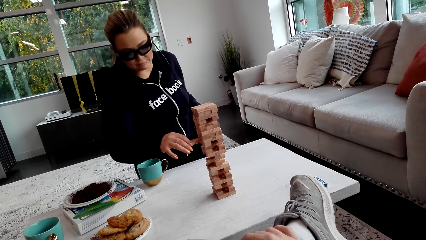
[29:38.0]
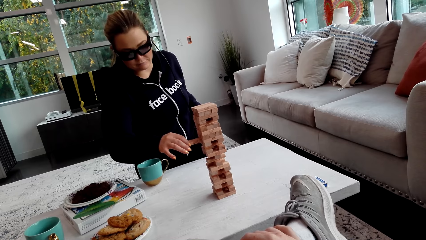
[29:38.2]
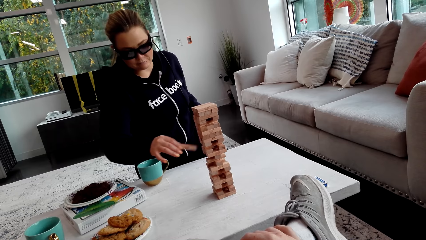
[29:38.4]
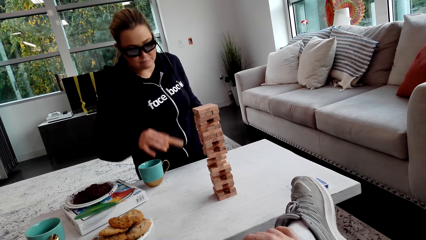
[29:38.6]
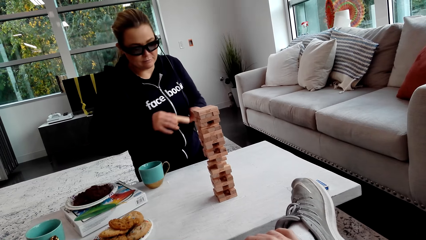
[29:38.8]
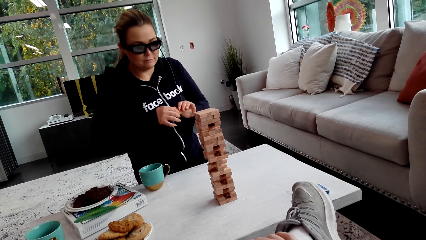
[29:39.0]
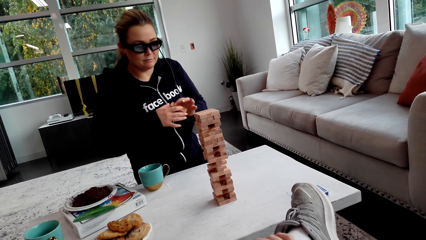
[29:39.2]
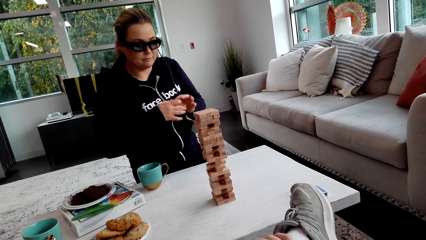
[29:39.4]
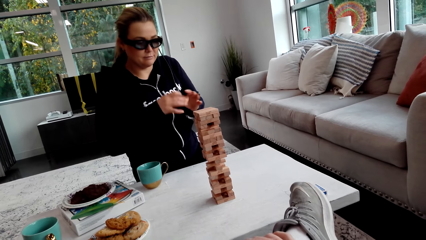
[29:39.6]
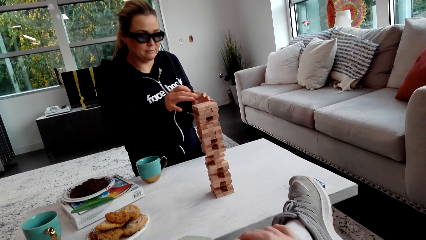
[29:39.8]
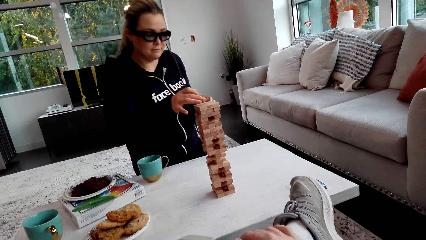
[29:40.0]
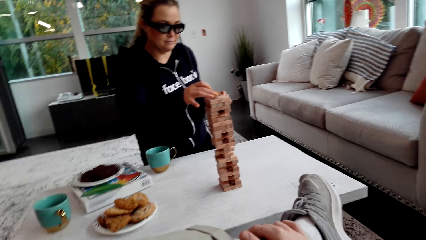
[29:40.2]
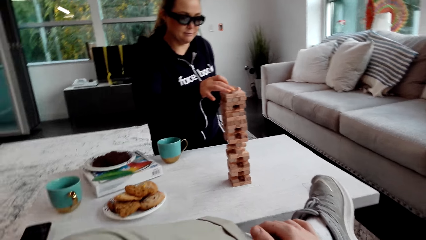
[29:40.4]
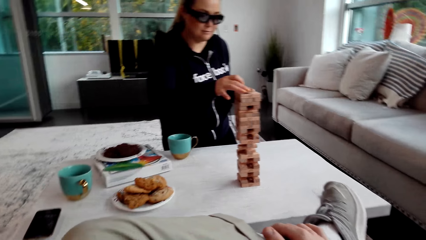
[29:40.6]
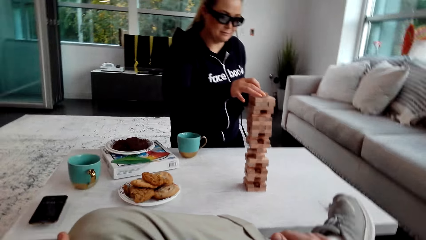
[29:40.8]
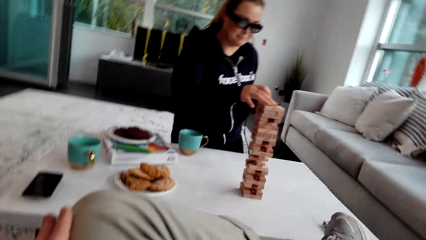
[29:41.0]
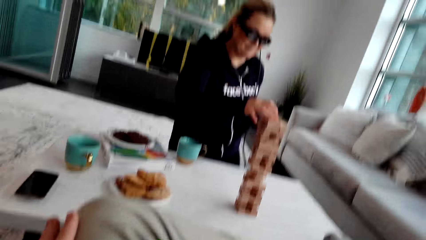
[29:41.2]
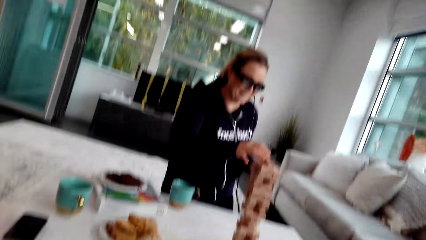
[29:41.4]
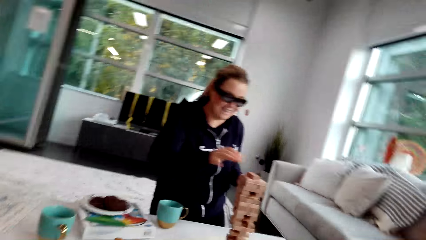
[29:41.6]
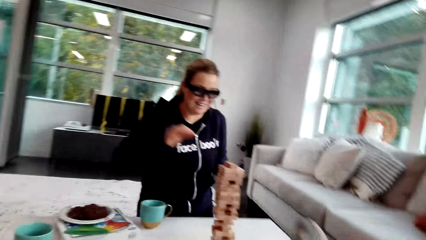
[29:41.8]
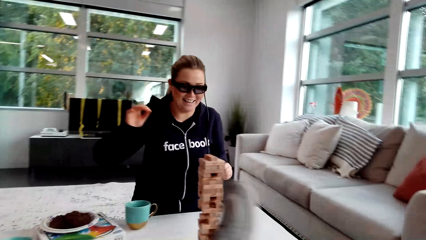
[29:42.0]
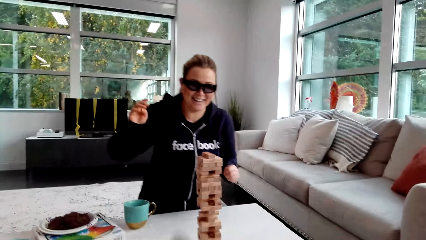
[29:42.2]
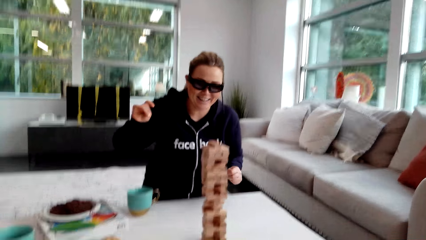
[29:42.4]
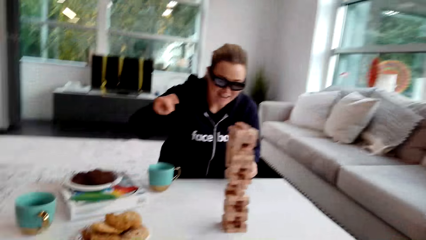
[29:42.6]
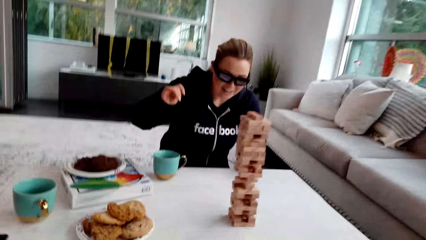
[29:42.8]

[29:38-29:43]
The camera wearer talks to a woman. The woman holds the wooden jenga piece with both her hands. The woman laughs and puts the wooden jenga piece on the top of the jenga with her right hand.

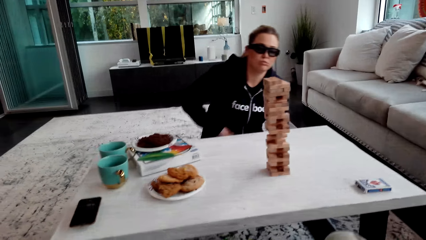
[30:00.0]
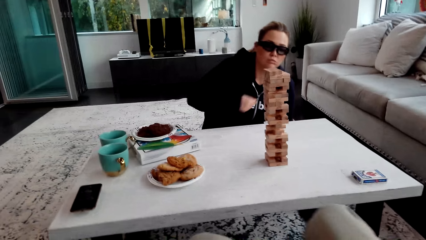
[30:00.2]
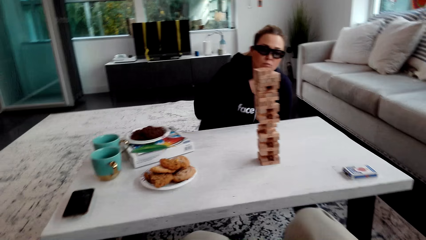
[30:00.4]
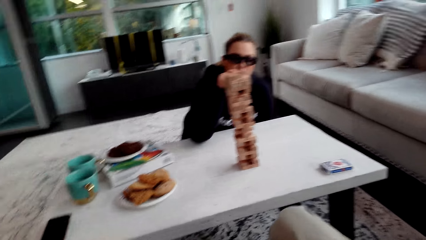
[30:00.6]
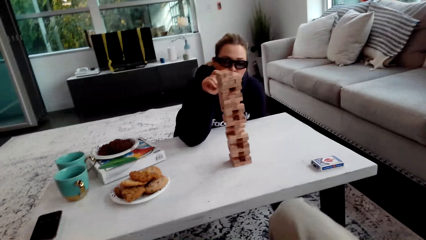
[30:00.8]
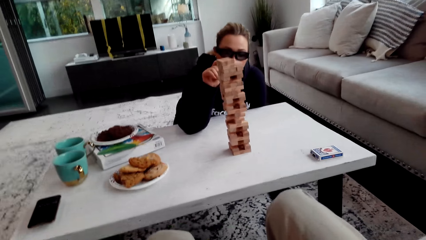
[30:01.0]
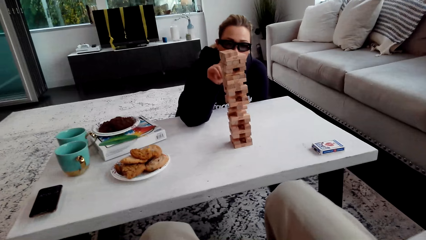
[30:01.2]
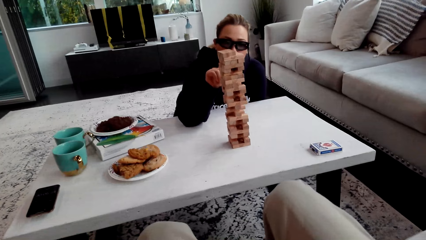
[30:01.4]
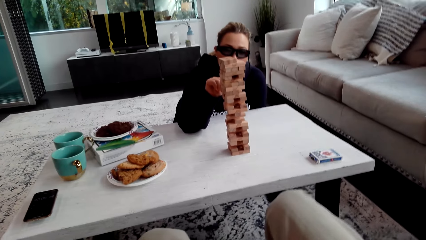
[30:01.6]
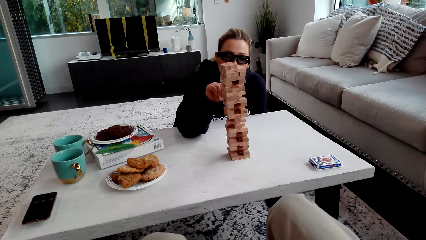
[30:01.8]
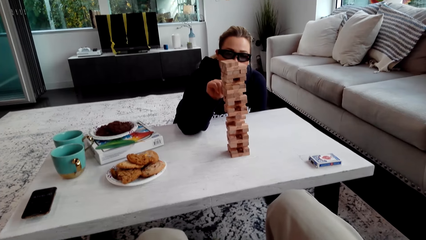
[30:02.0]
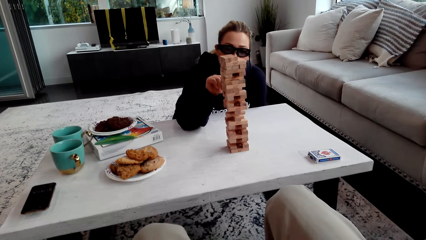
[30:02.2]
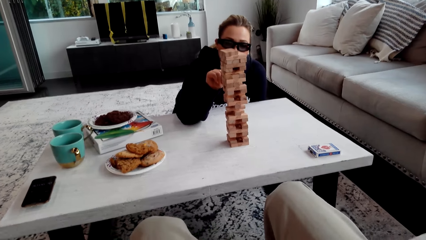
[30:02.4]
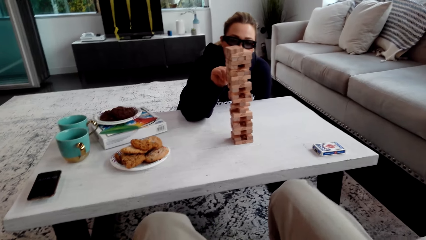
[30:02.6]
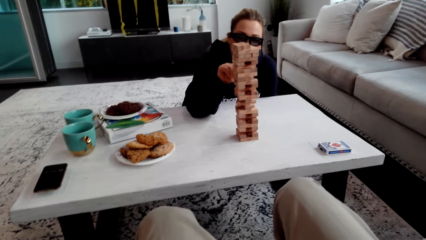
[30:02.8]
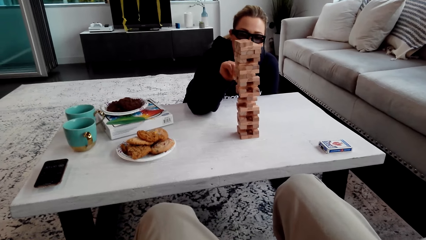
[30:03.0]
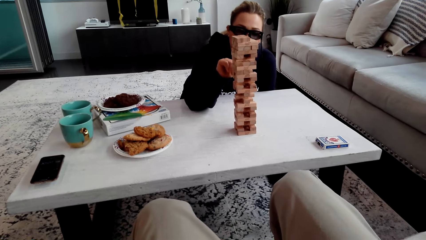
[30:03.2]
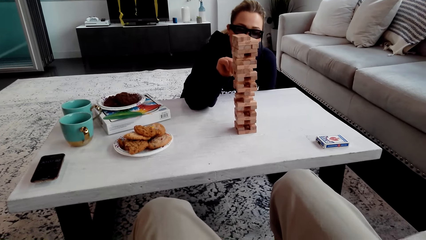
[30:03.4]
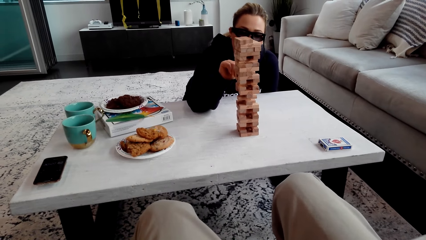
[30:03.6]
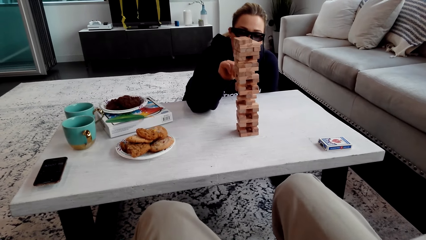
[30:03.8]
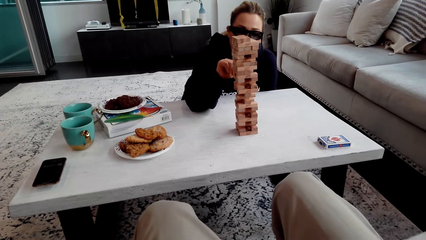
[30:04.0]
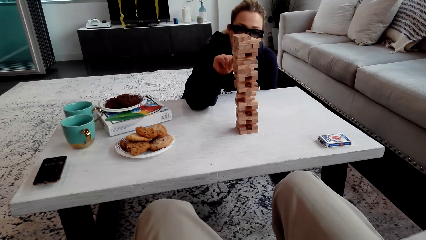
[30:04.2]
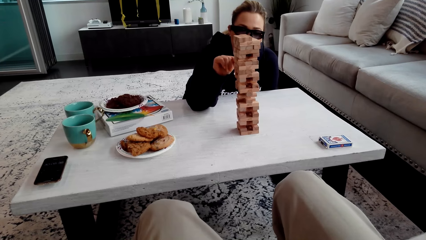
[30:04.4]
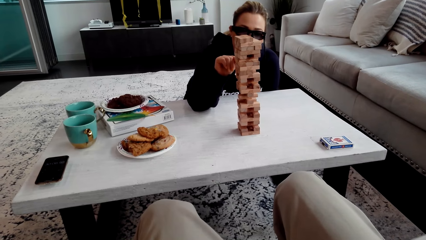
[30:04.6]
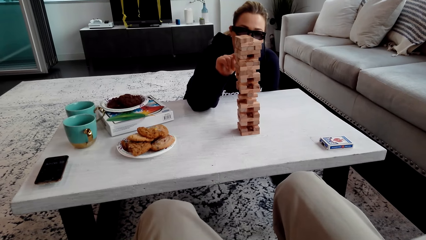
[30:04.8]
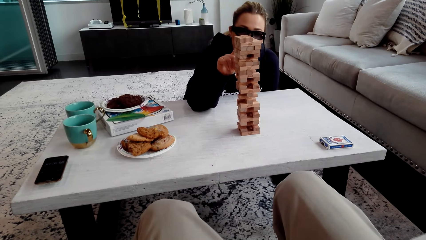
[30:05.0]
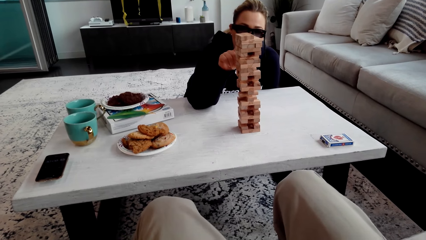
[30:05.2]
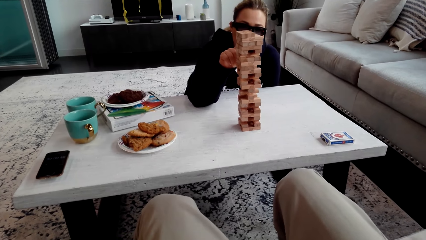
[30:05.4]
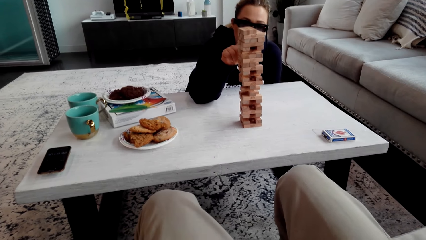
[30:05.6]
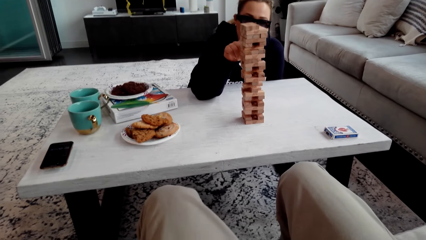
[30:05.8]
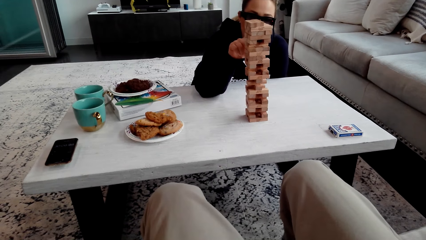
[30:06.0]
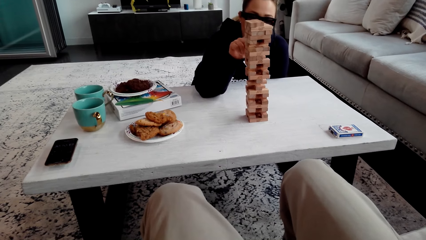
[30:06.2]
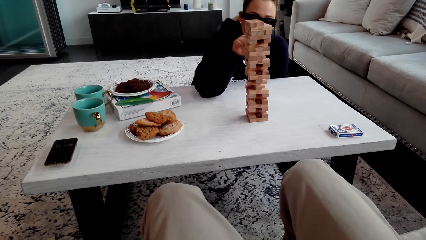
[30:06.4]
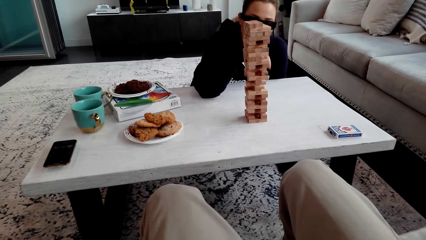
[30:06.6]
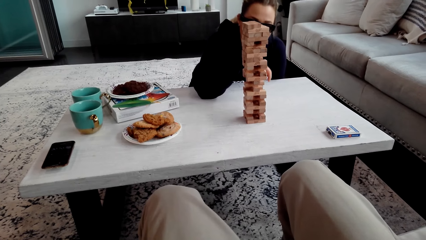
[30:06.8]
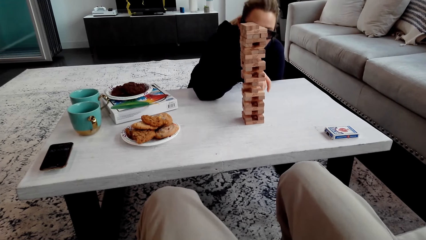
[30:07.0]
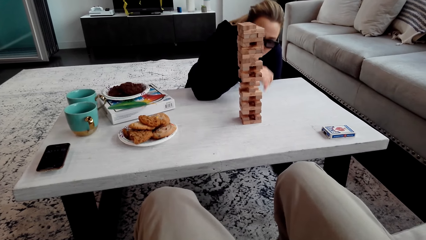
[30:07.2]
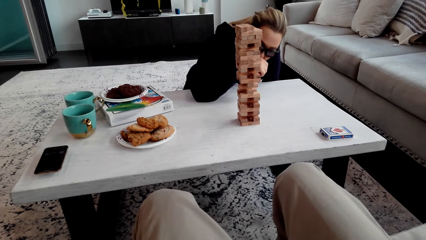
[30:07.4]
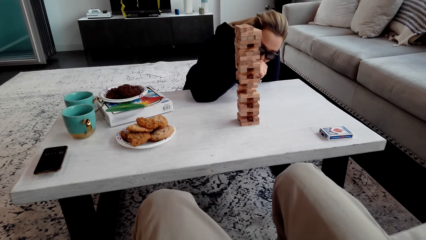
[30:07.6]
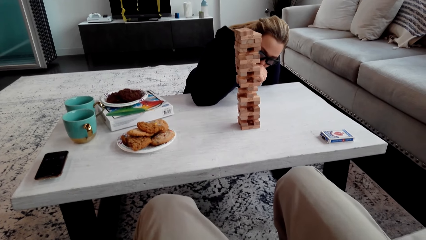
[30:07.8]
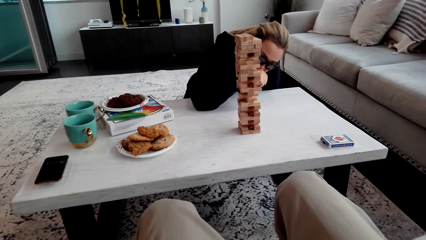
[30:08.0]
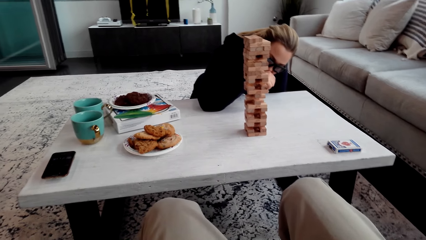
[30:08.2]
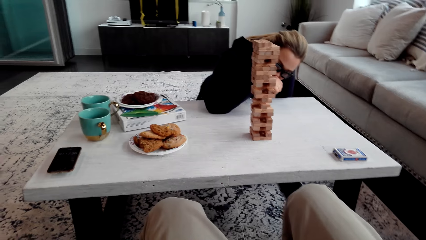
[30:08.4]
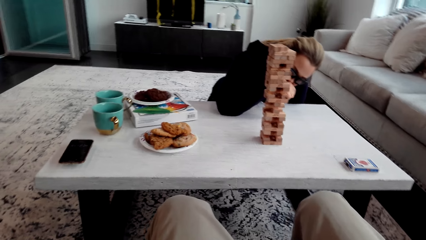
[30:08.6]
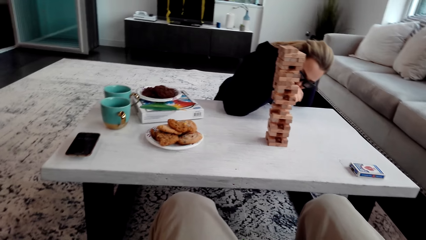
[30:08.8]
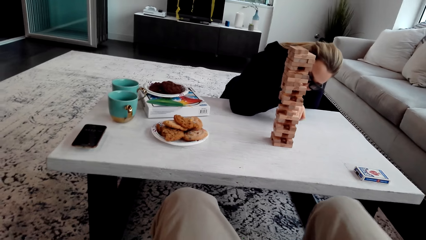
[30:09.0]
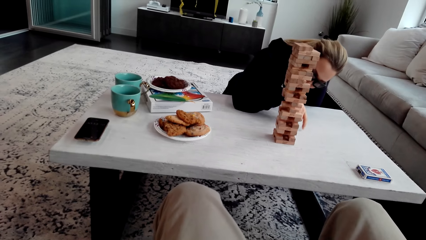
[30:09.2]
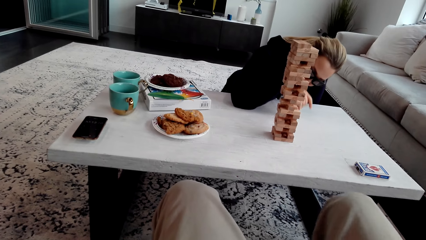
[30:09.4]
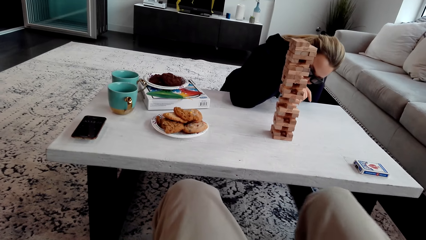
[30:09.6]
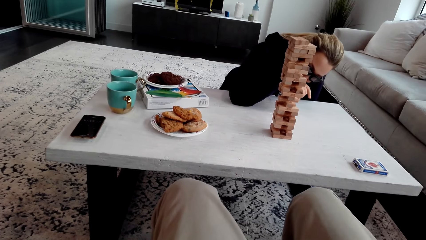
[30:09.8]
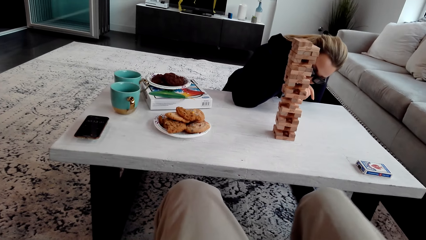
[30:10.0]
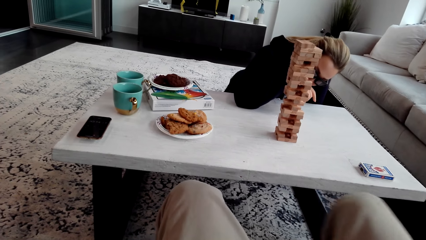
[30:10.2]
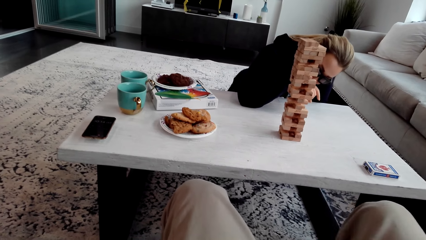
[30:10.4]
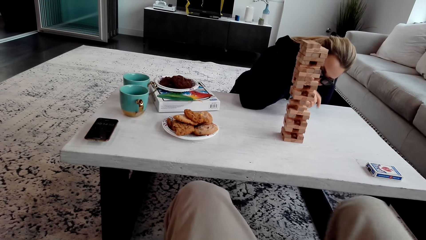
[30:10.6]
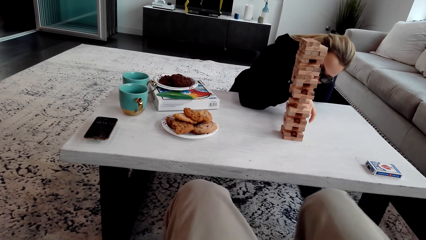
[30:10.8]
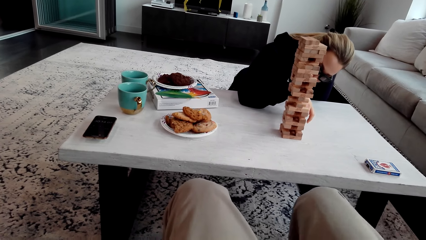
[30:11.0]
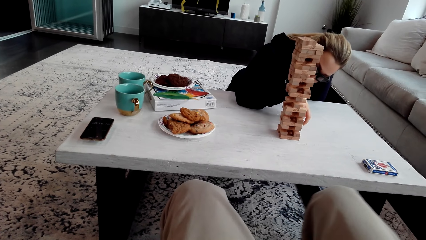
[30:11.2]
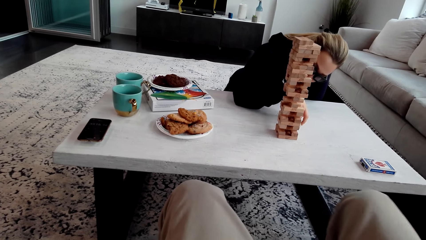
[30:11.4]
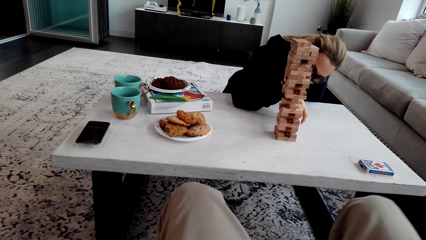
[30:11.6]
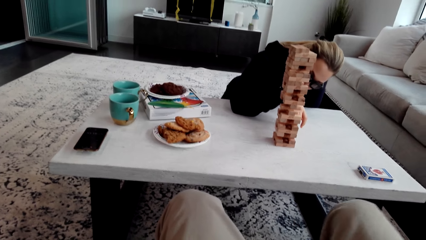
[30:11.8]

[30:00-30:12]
A woman plays. The woman touches the wooden jenga piece with her right hand finger. She looks at the jenga. She looks at the jenga again and talks.
